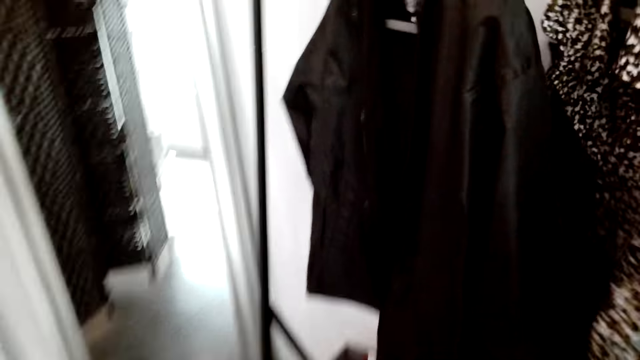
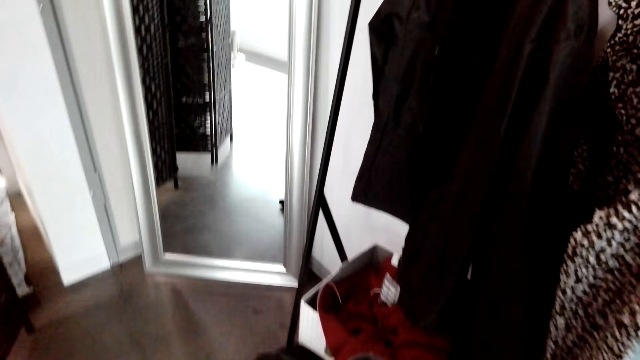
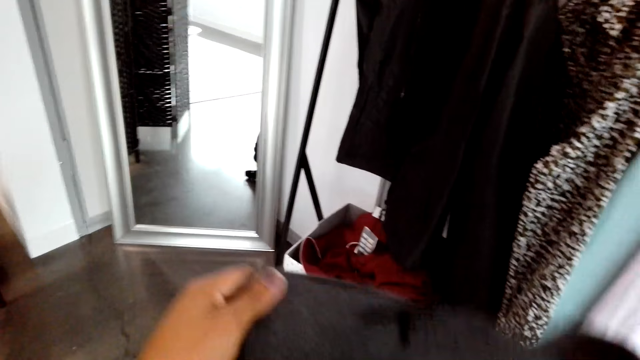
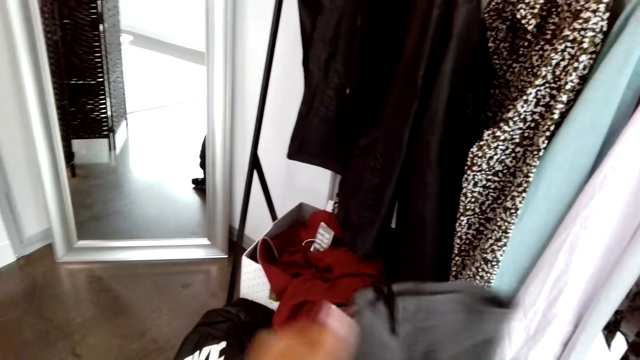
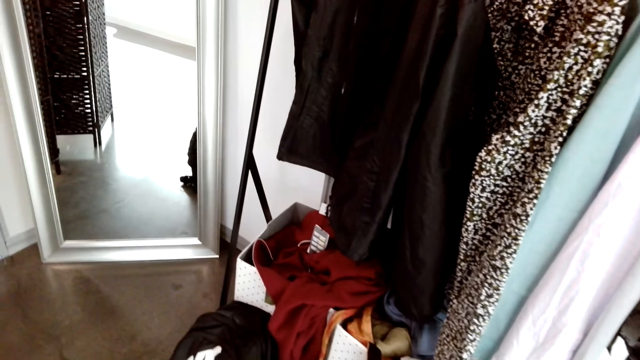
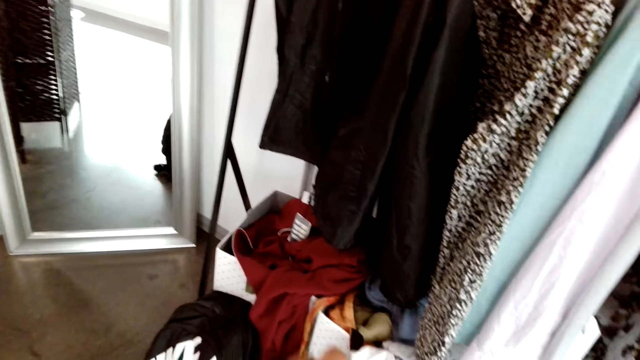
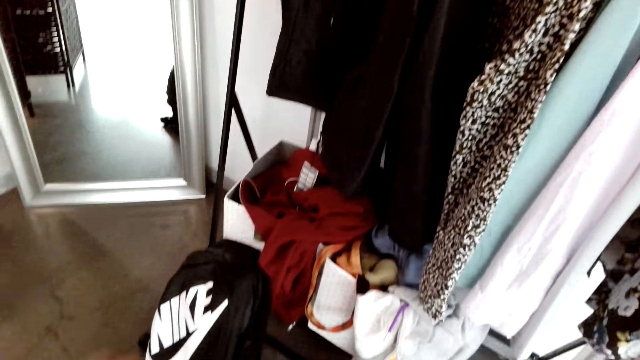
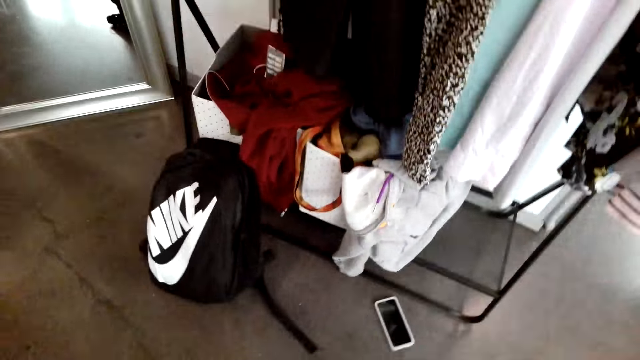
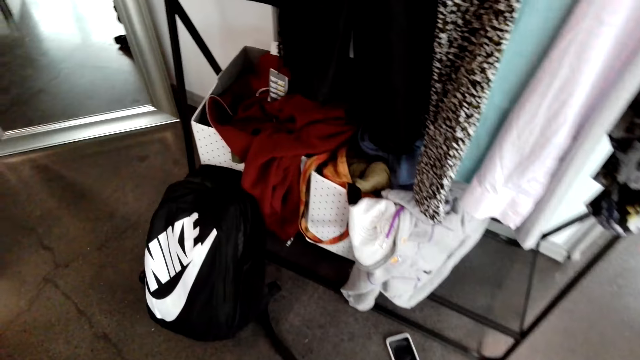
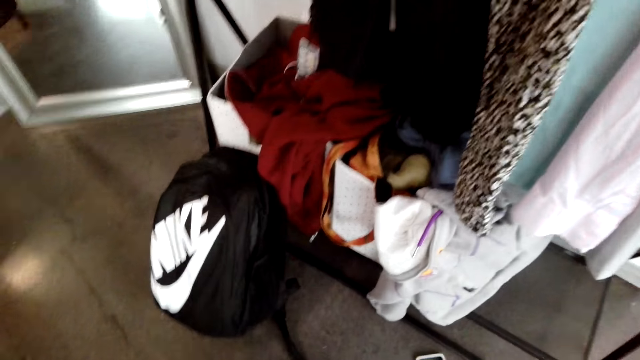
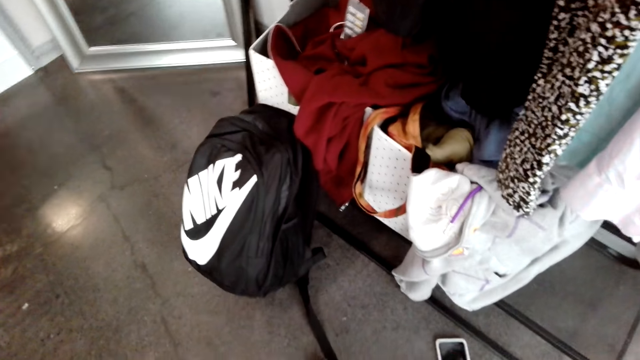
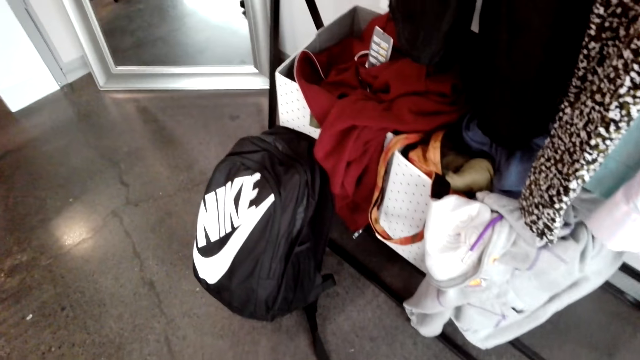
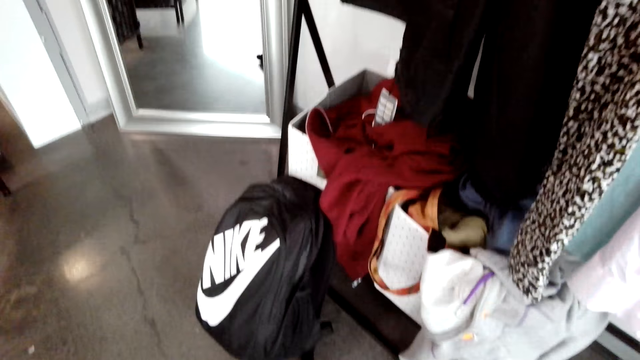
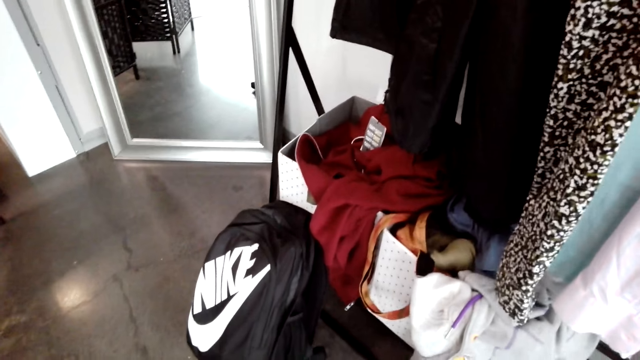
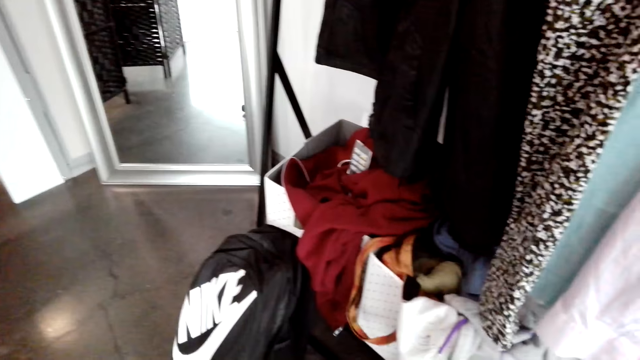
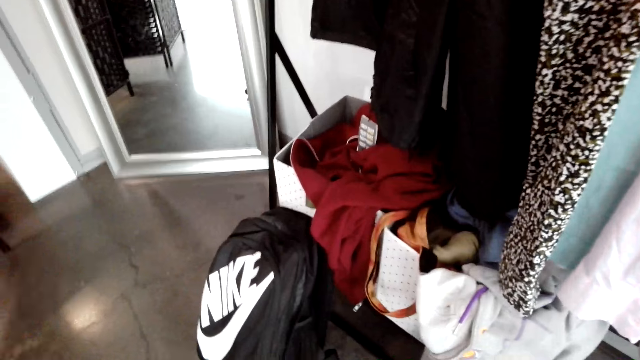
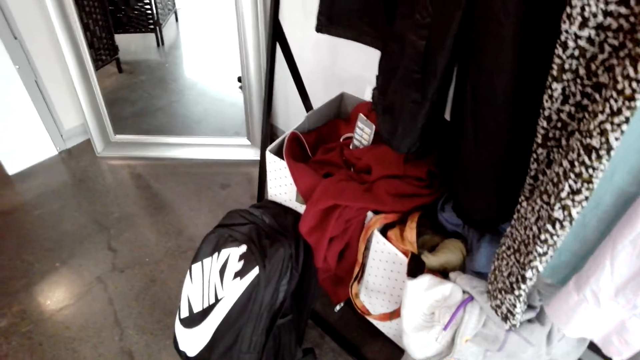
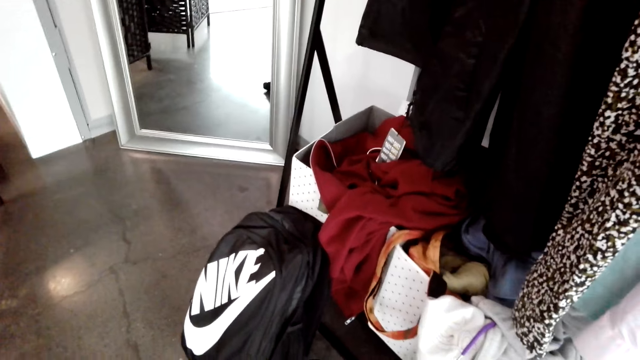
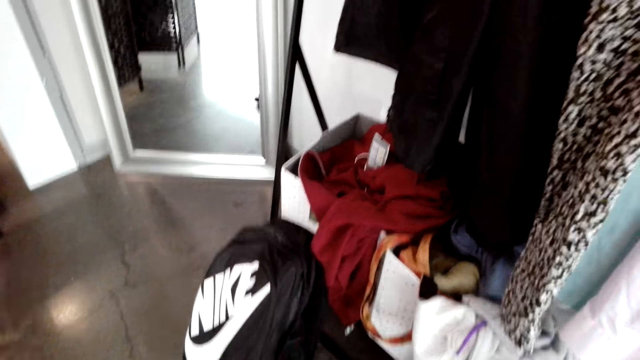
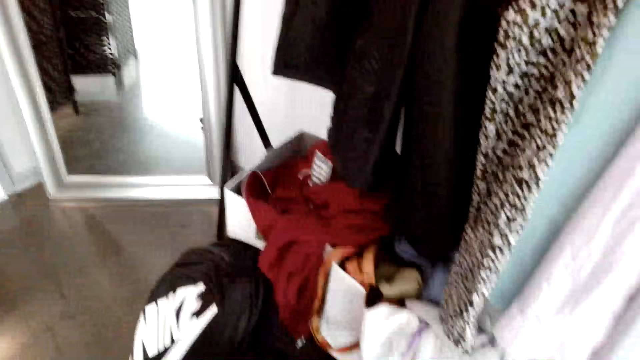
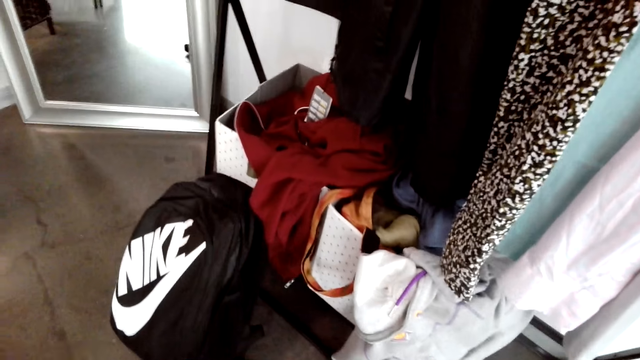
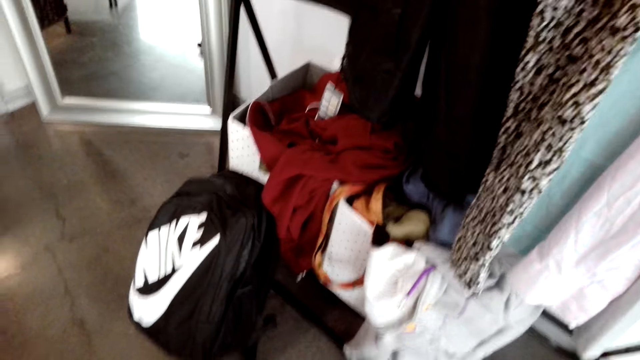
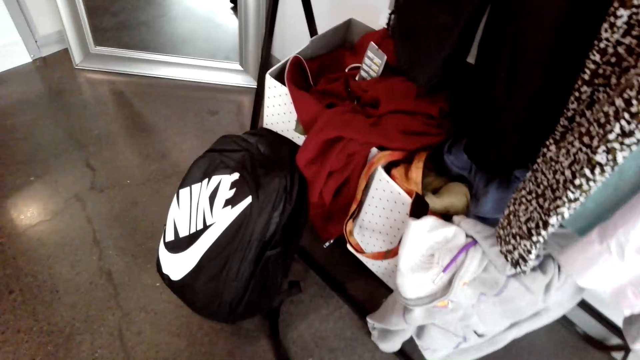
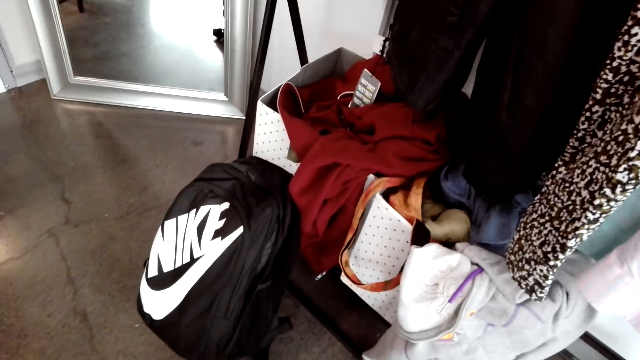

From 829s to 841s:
The camera wearer holds the sweater with both hands. They look around the house.

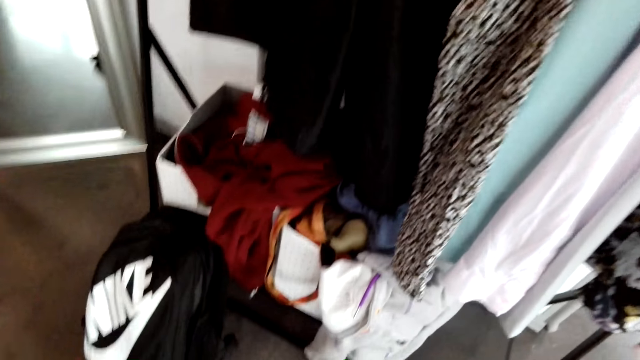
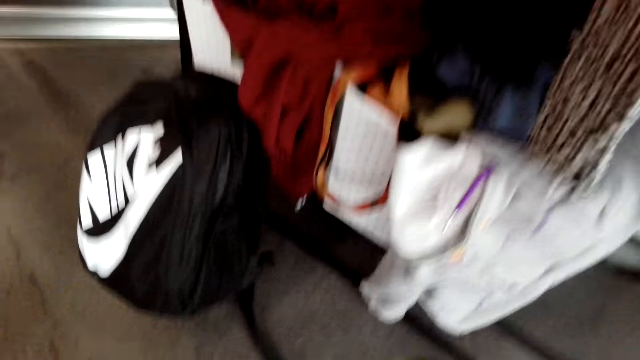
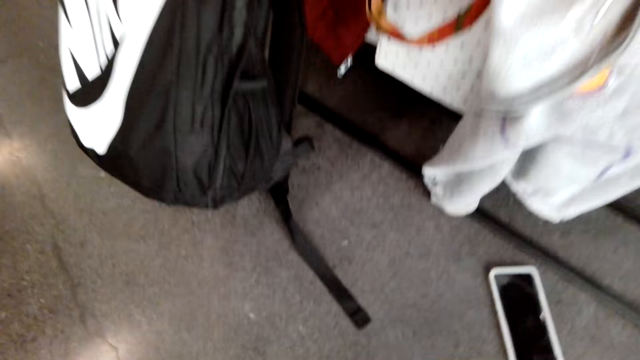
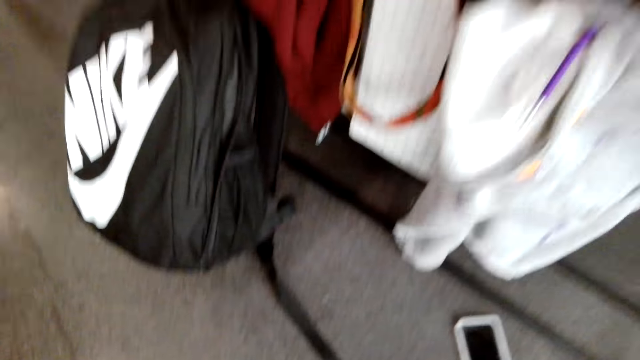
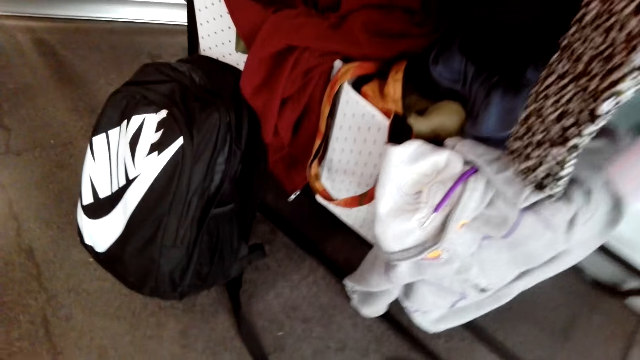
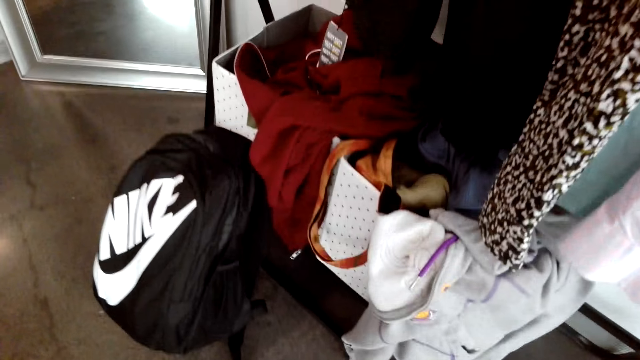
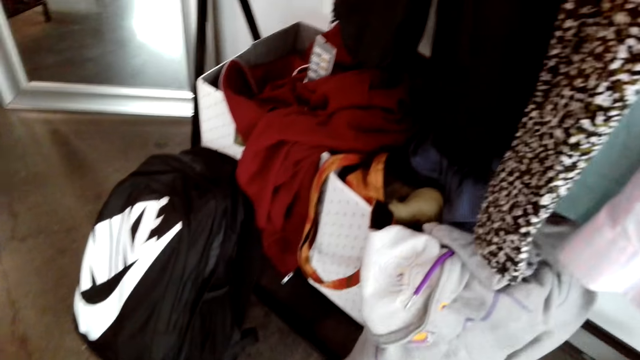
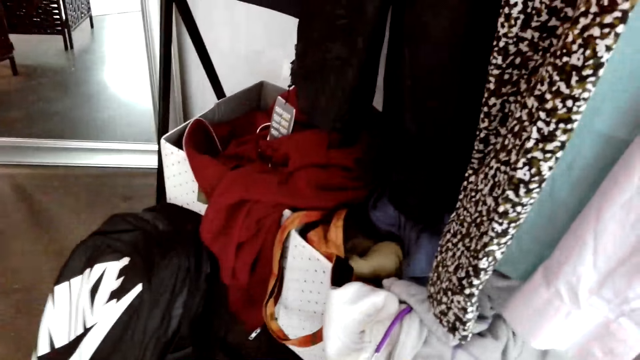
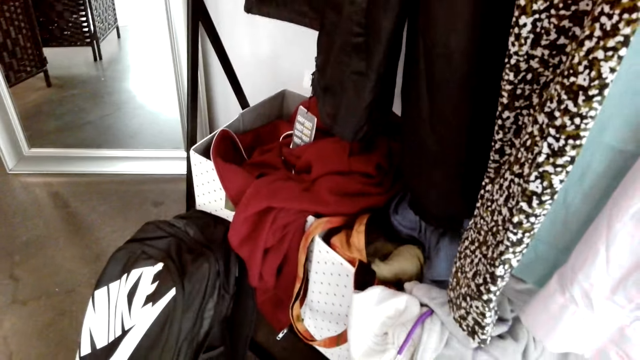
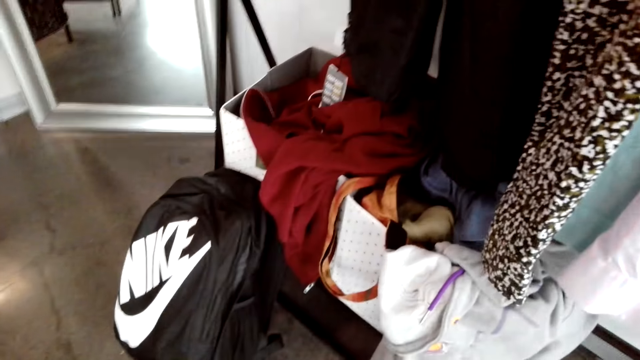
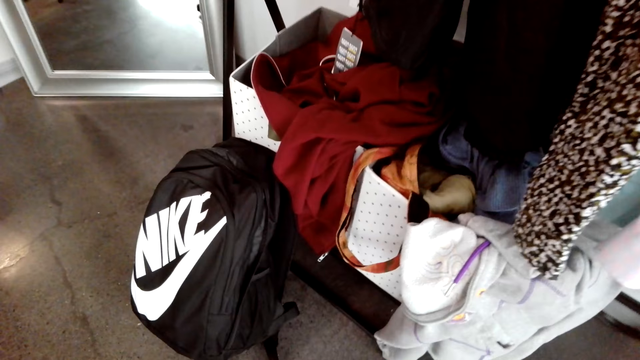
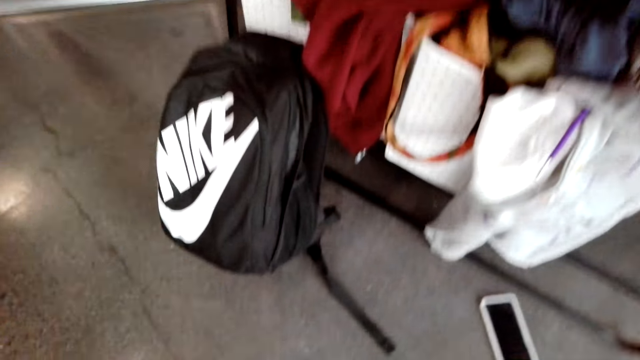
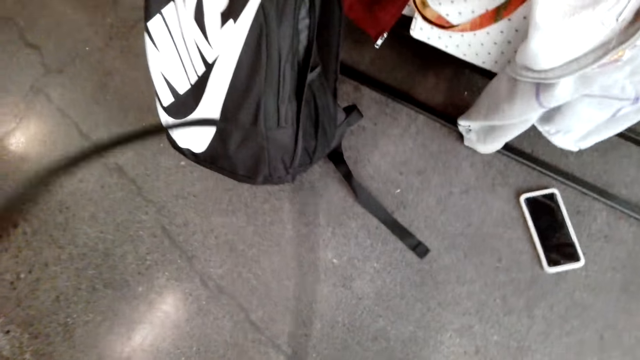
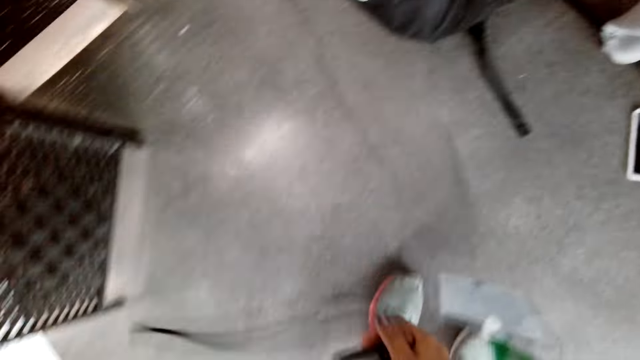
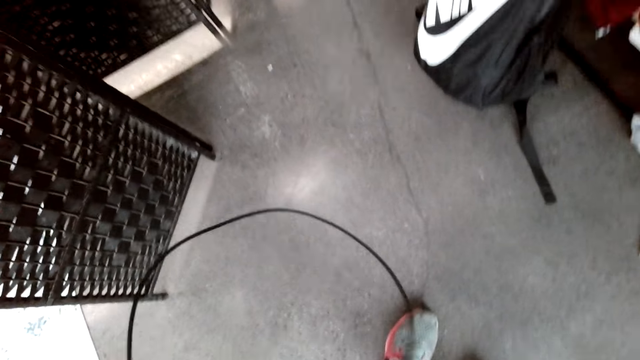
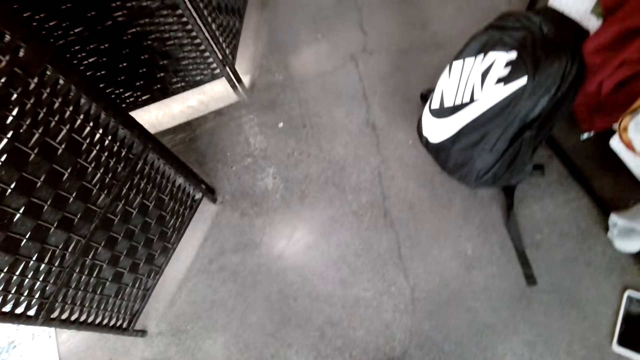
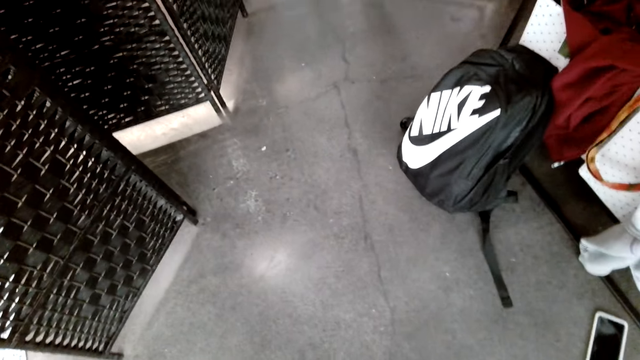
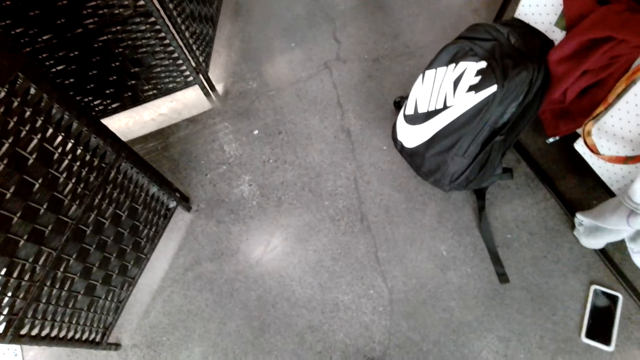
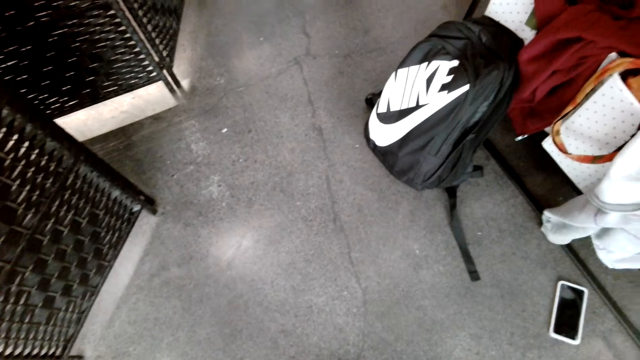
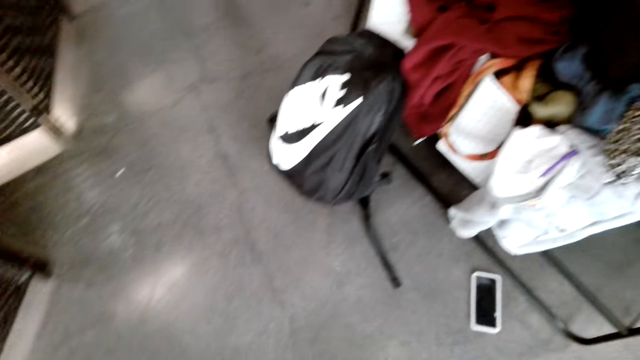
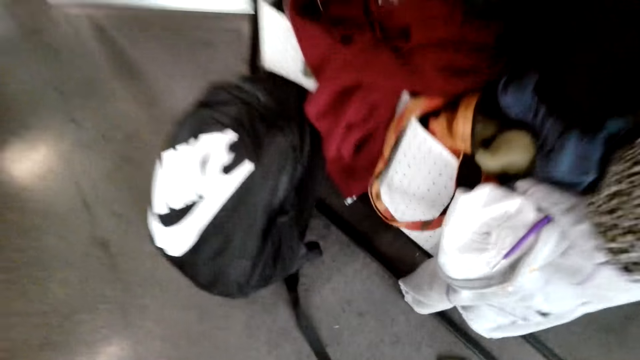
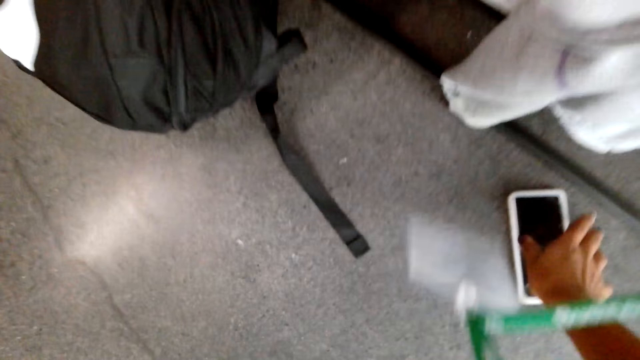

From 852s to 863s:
The camera wearer looks down. They hold a wire.
